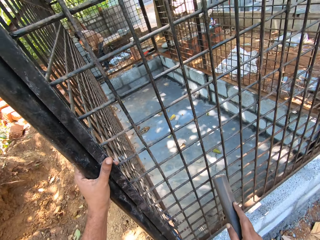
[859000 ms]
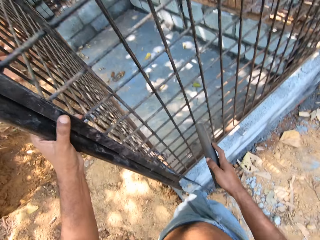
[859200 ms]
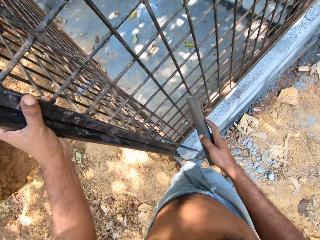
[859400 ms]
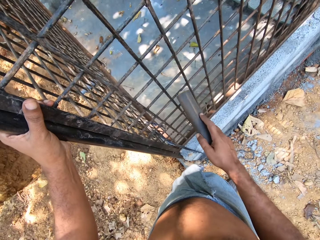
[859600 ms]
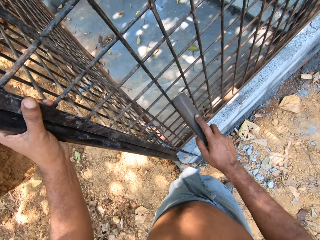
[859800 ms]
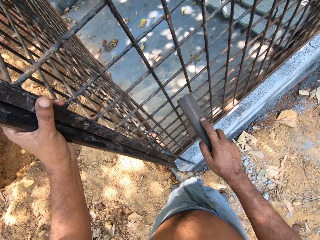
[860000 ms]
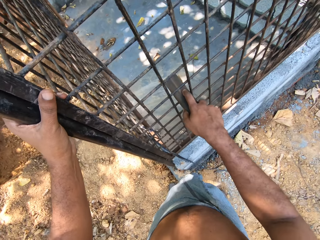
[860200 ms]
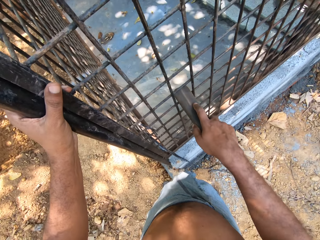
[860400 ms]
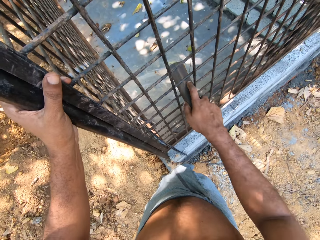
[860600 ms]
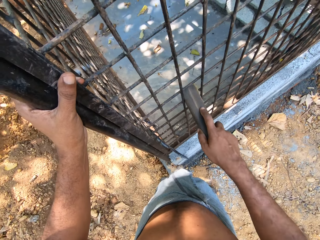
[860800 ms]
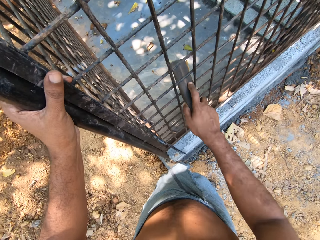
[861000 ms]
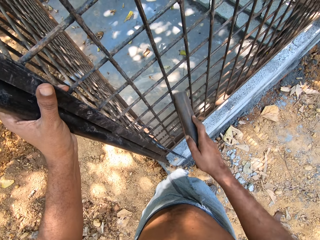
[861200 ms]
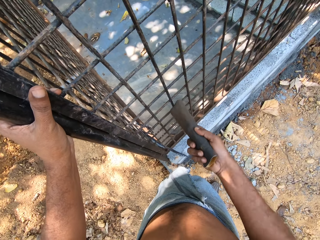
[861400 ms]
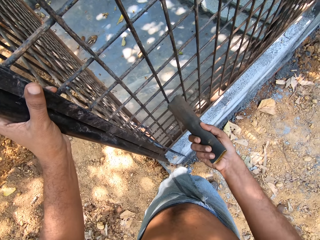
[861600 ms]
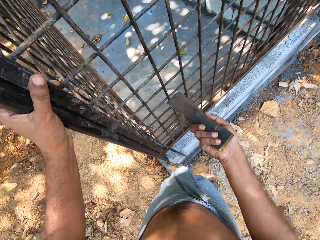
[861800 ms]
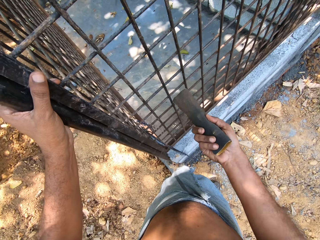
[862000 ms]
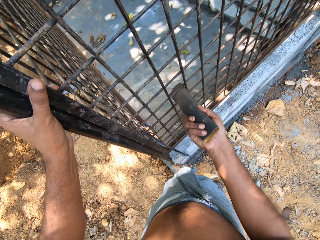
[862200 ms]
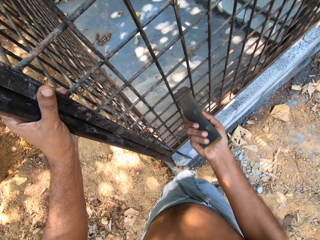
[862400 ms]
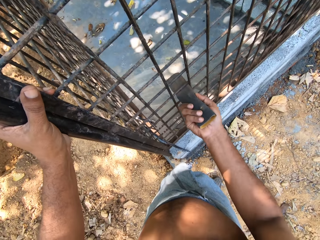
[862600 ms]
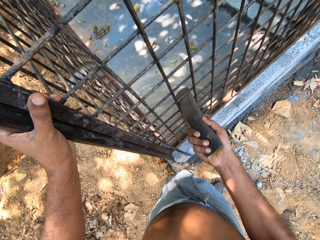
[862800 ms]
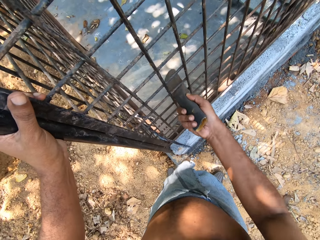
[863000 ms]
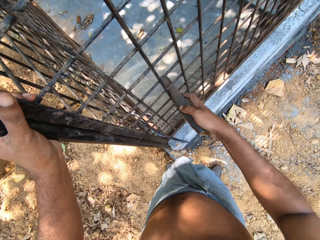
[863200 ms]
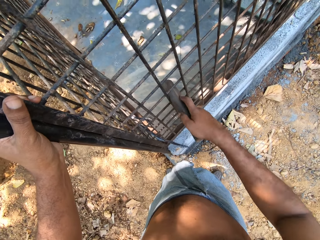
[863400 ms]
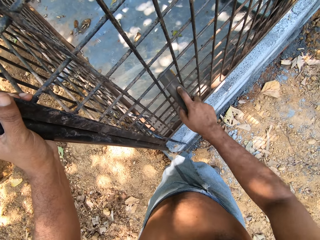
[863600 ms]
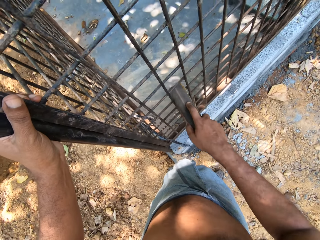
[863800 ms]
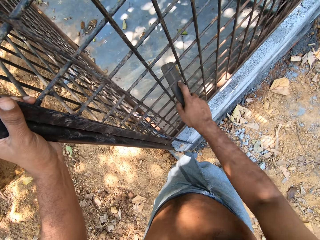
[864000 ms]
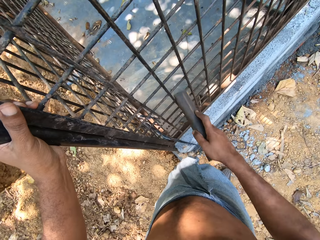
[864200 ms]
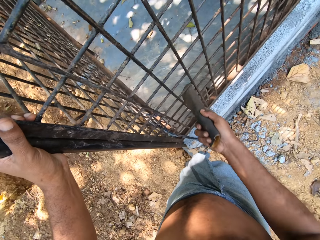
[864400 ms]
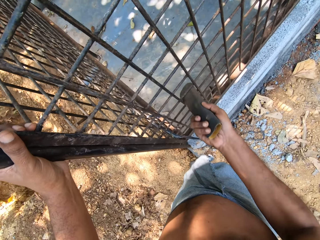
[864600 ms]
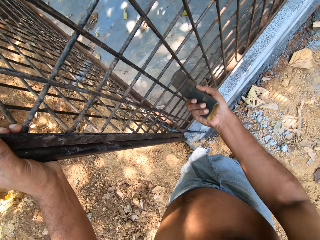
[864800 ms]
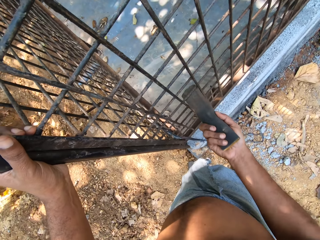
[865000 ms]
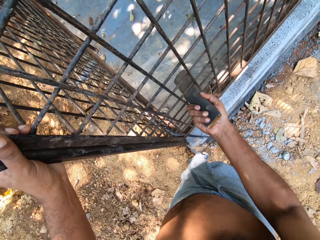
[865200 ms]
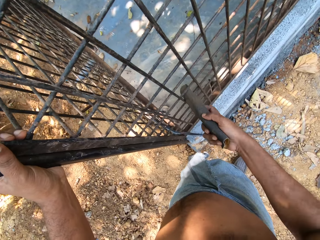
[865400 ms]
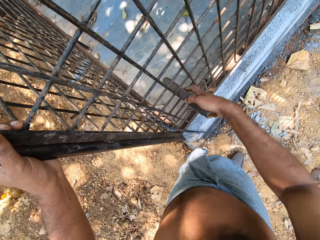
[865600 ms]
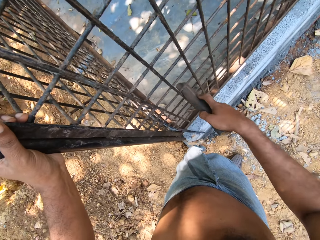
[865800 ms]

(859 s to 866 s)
The camera wearer looks around. They file the metal bars with the sandpaper.

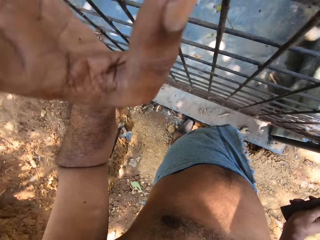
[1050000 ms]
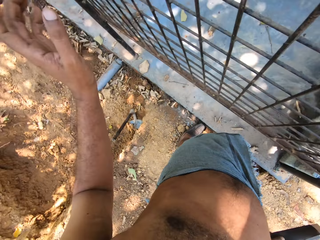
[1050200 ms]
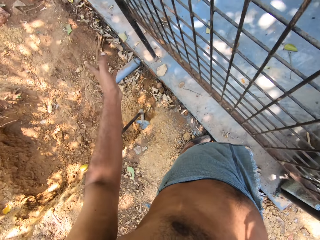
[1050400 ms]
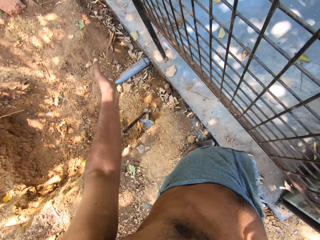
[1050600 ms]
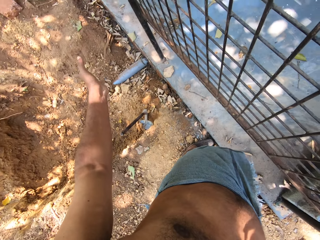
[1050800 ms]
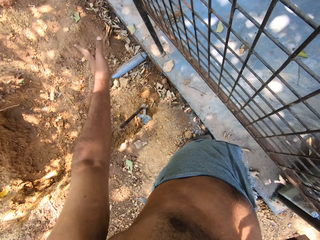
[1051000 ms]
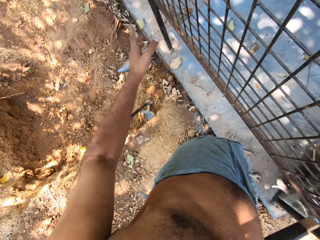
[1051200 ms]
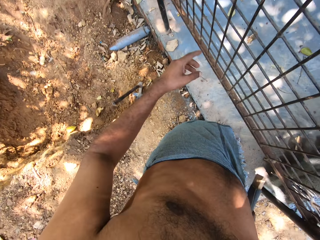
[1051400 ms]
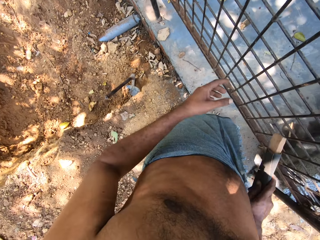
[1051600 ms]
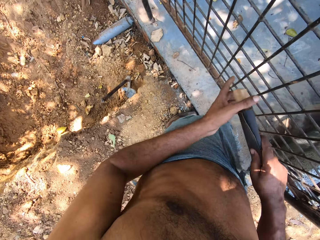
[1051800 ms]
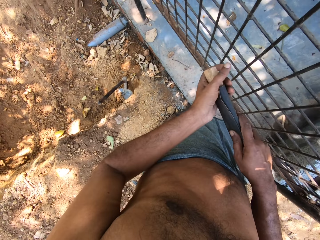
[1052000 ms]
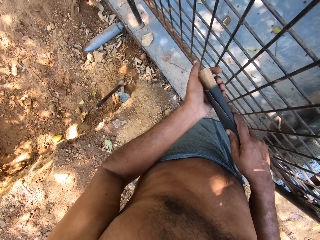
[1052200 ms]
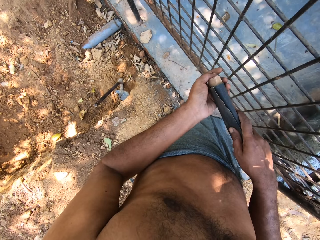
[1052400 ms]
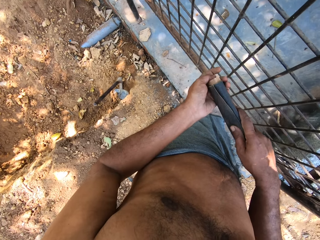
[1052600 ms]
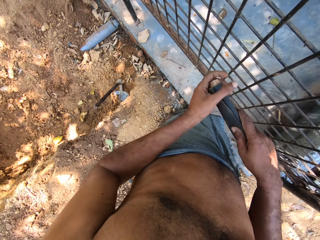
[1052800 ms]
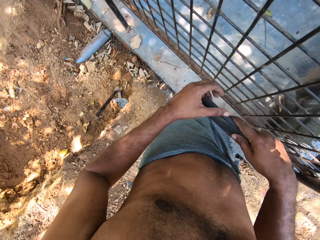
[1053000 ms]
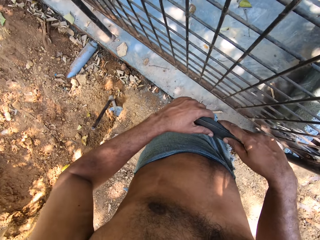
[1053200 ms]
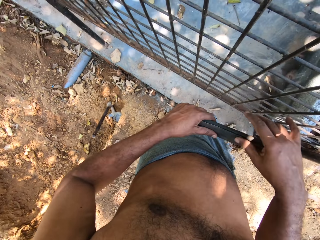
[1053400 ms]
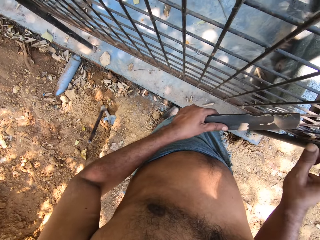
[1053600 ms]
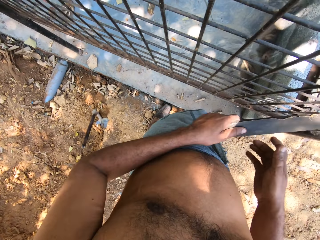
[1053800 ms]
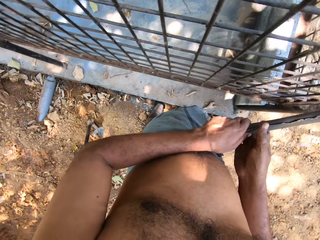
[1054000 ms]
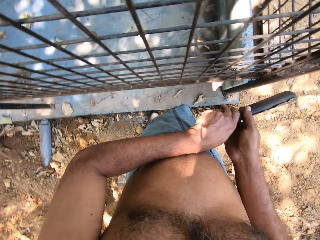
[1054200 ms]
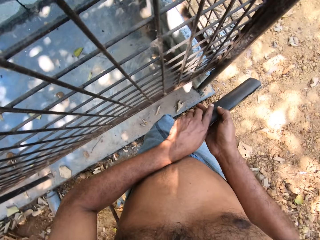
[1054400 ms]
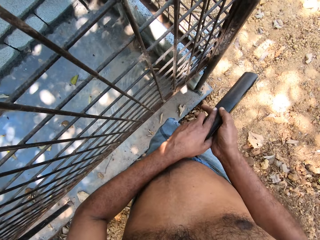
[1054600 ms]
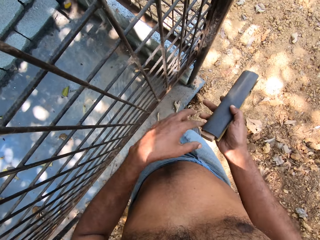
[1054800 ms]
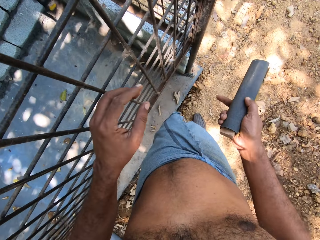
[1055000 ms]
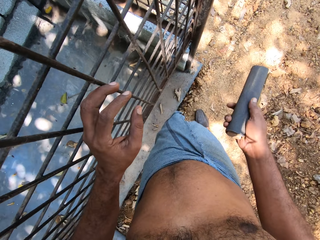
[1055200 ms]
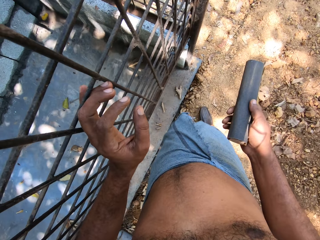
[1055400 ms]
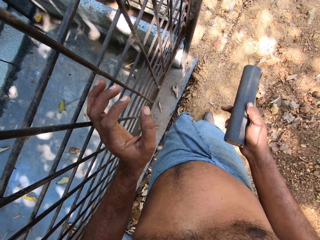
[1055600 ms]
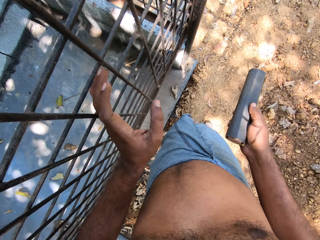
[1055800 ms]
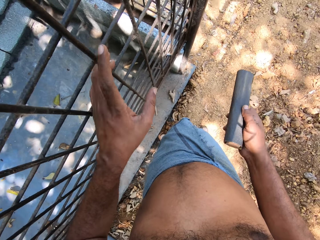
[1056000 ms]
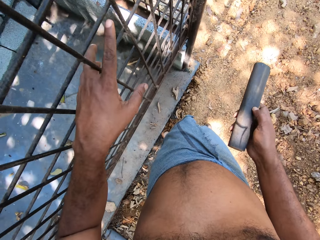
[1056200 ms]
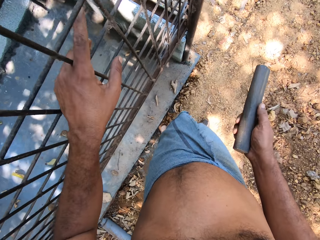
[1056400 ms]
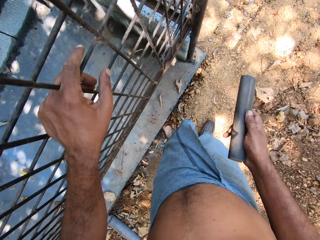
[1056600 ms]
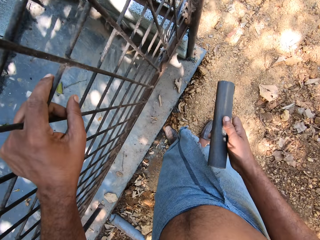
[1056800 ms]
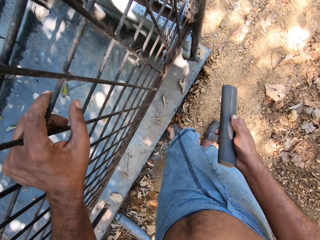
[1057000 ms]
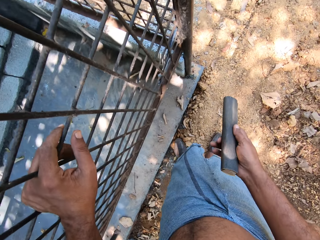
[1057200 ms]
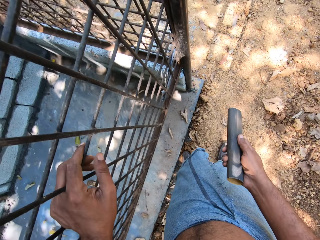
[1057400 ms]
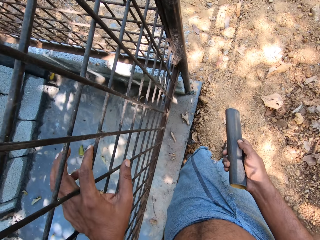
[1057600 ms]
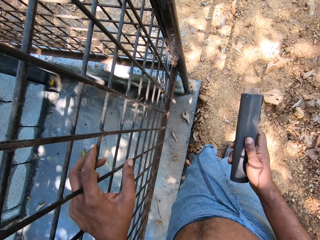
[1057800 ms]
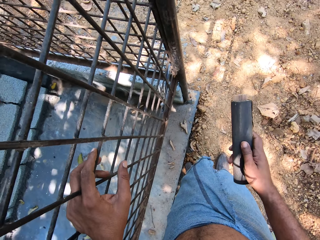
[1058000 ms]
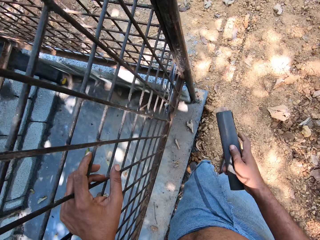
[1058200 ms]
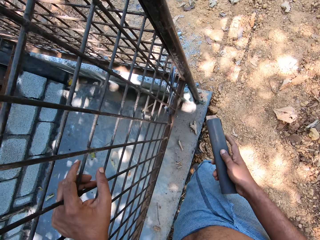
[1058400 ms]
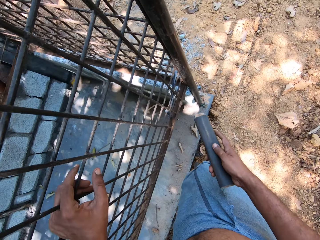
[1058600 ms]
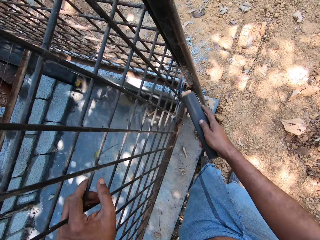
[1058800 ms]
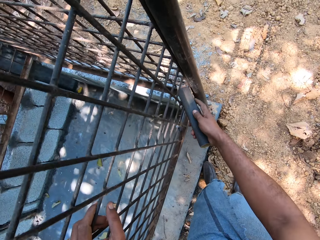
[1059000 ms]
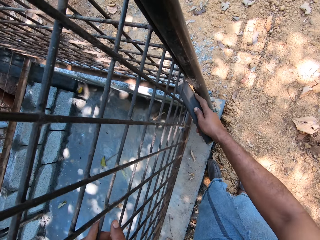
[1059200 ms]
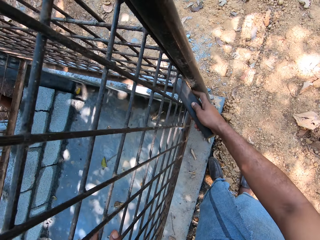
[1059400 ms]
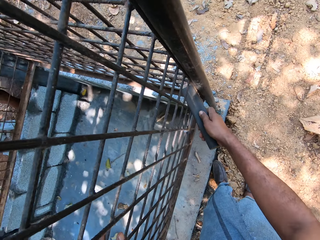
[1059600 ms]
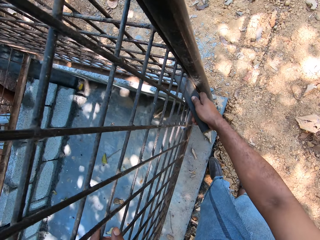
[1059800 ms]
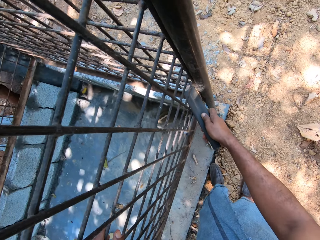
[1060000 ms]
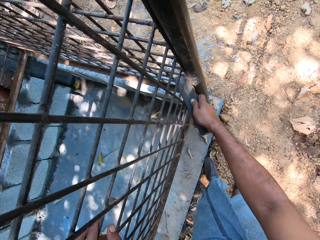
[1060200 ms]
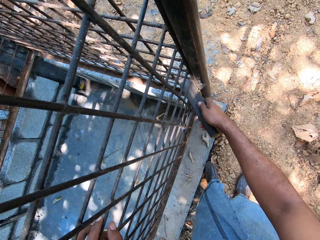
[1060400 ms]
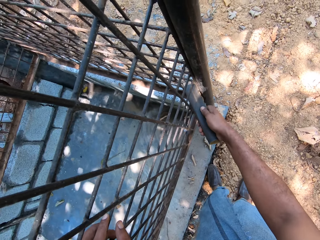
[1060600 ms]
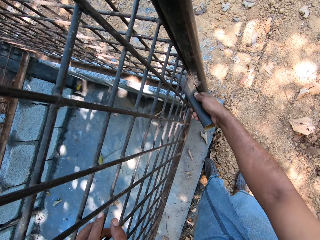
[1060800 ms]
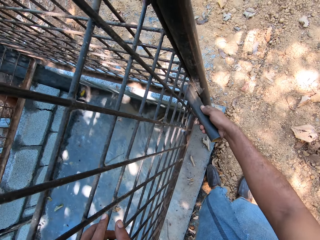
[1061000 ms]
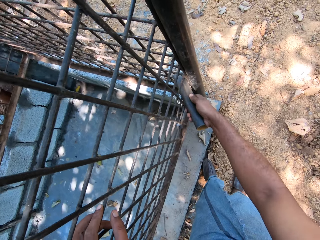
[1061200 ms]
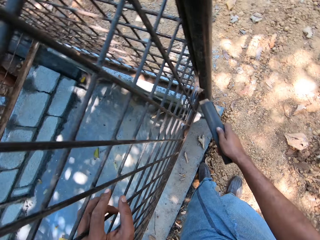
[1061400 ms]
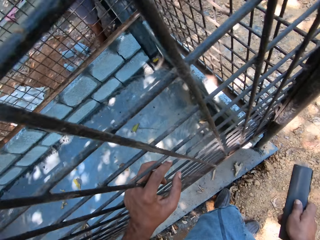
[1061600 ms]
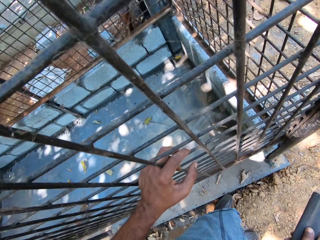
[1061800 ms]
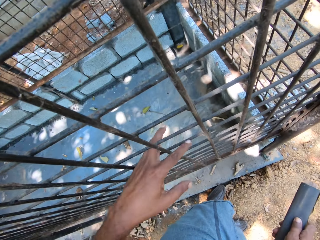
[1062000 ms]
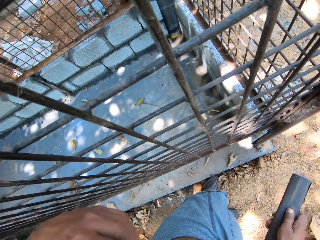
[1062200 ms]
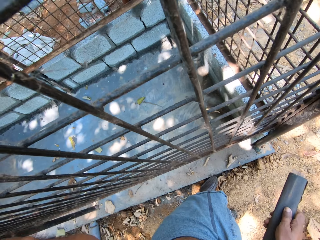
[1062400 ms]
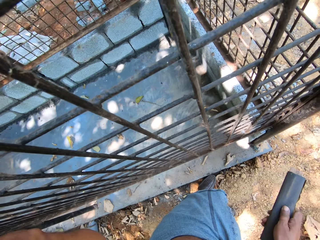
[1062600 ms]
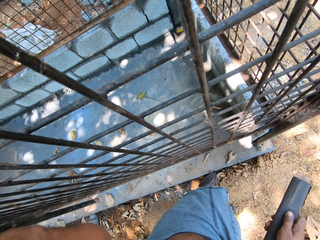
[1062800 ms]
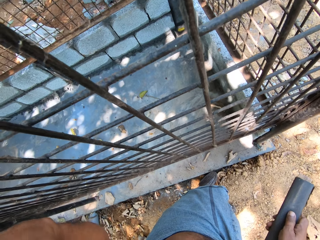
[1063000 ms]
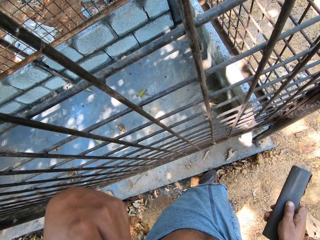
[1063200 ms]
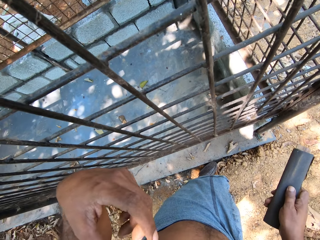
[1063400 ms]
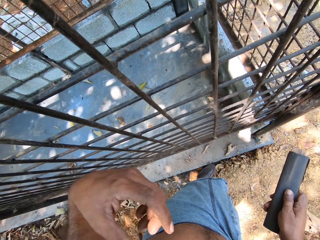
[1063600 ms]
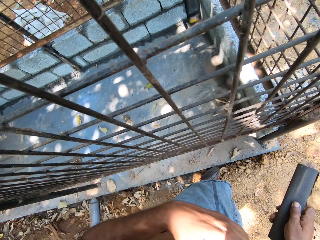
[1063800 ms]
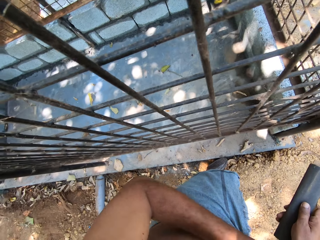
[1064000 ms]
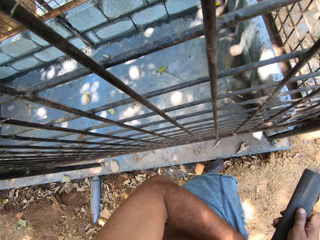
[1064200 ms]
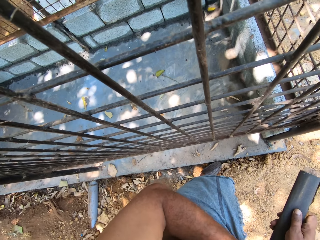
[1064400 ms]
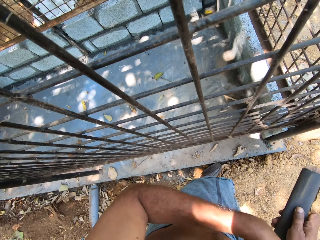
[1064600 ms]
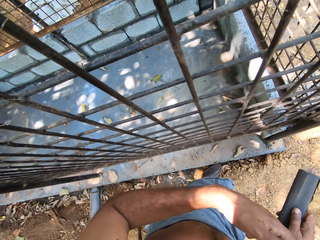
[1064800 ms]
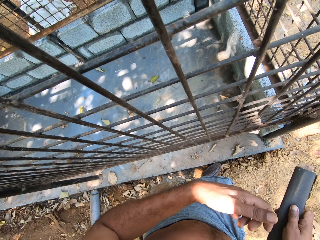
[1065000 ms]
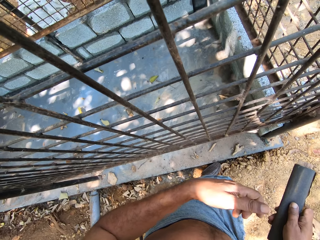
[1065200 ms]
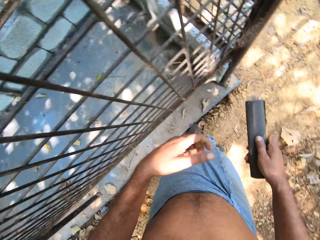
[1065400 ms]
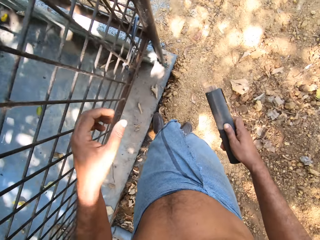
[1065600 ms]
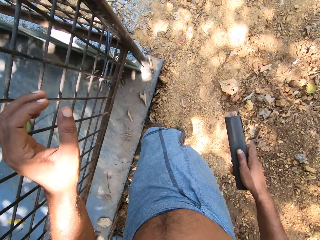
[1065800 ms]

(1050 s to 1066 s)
The camera wearer inserts the wood or box into the sandpaper in his right hand with his left hand. He passes the sandpaper from his right hand to his left hand, and passes the sandpaper from his left hand to his right hand. He holds the metal bar. He places his left hand on the cage. He looks at the sandpaper. He polishes the iron bars on the cage with the sandpaper in his right hand. He removes his left hand from the cage. He looks around.
